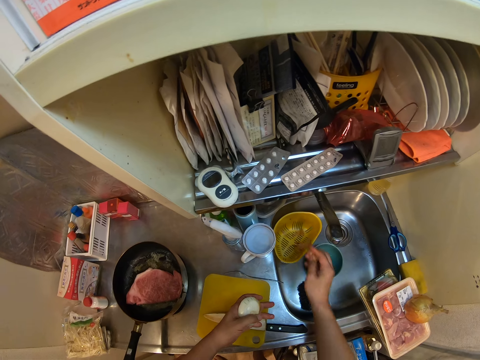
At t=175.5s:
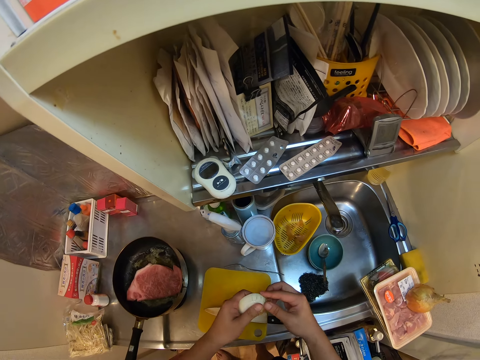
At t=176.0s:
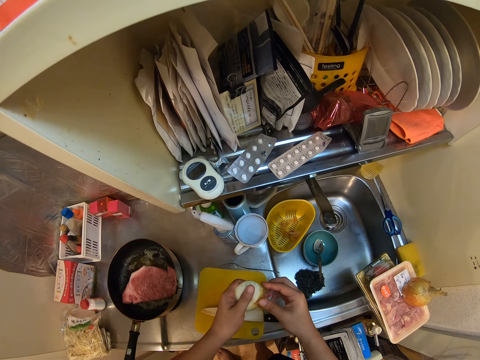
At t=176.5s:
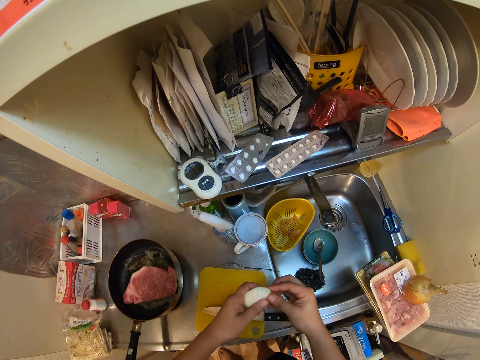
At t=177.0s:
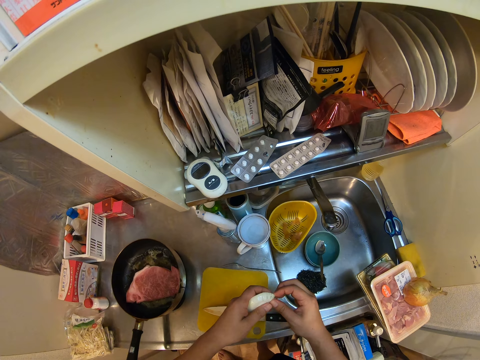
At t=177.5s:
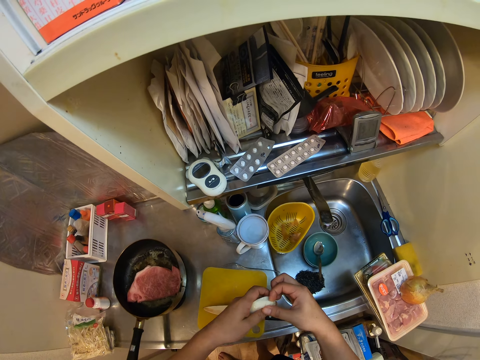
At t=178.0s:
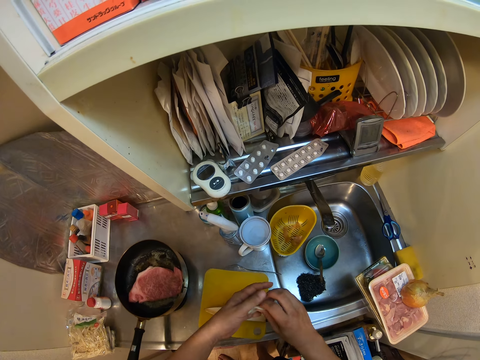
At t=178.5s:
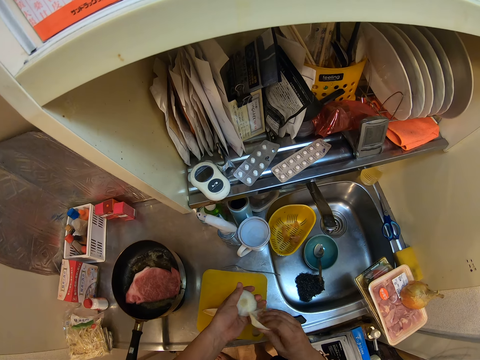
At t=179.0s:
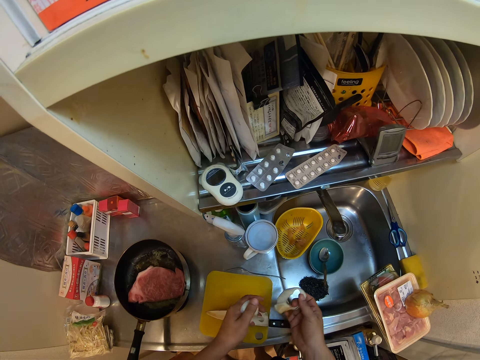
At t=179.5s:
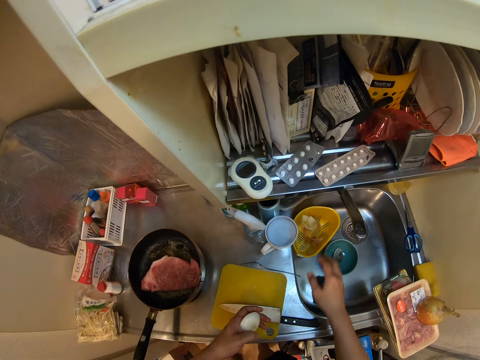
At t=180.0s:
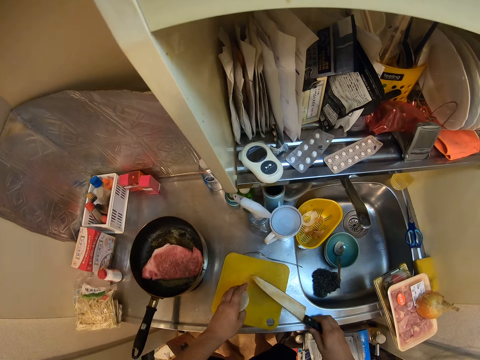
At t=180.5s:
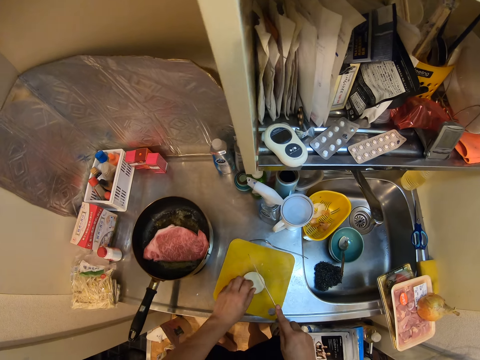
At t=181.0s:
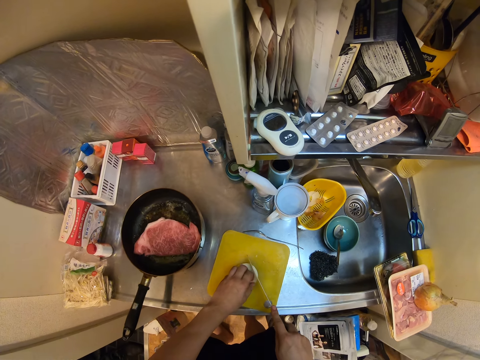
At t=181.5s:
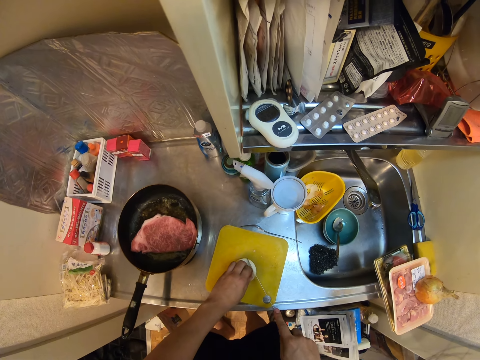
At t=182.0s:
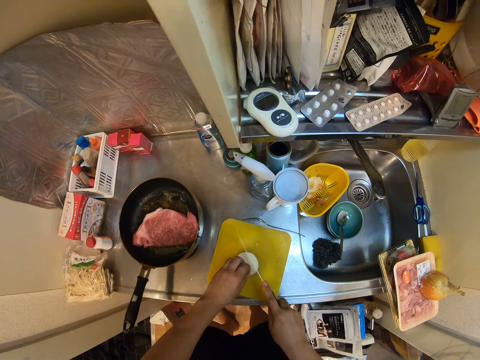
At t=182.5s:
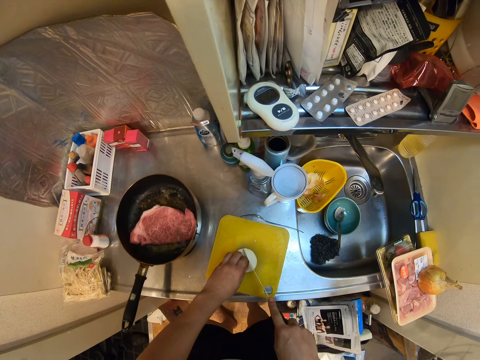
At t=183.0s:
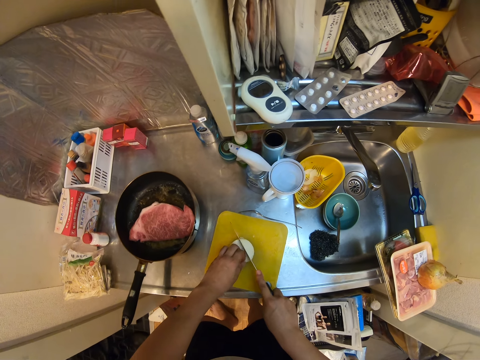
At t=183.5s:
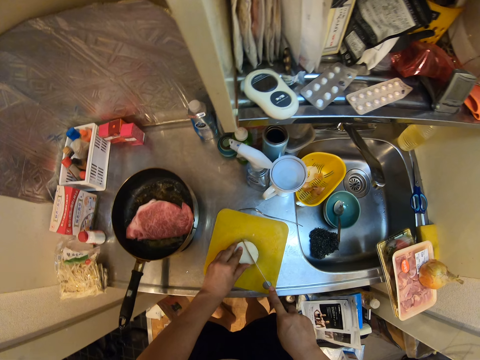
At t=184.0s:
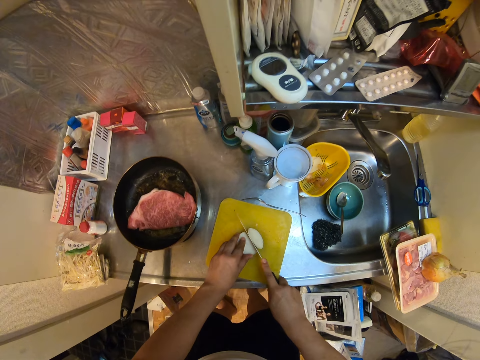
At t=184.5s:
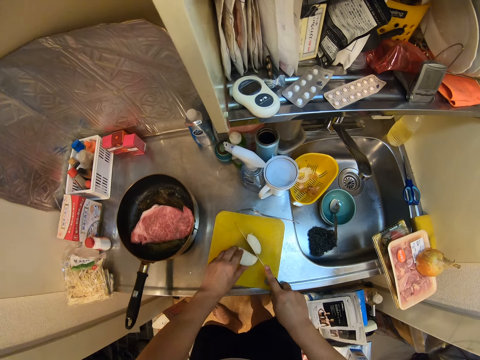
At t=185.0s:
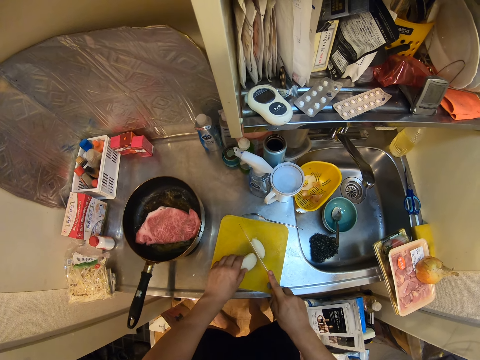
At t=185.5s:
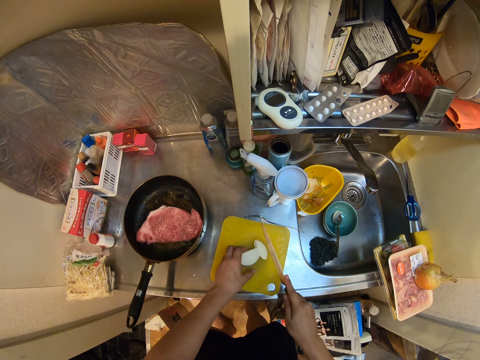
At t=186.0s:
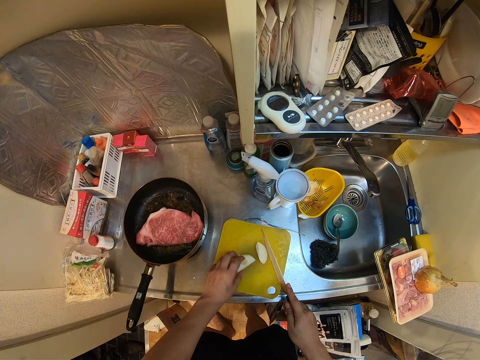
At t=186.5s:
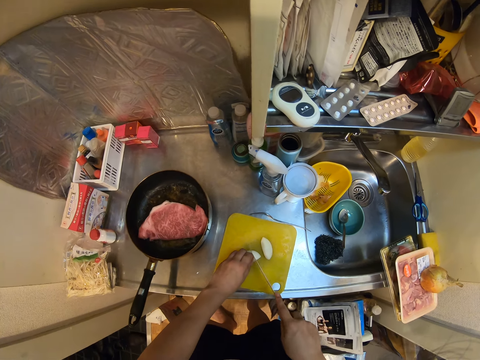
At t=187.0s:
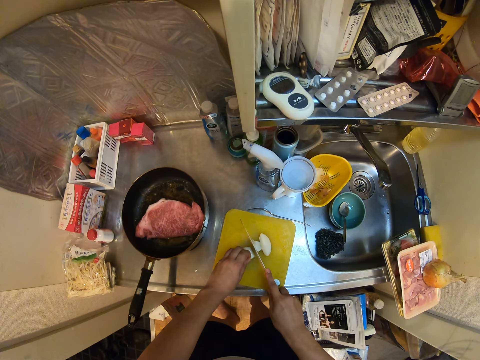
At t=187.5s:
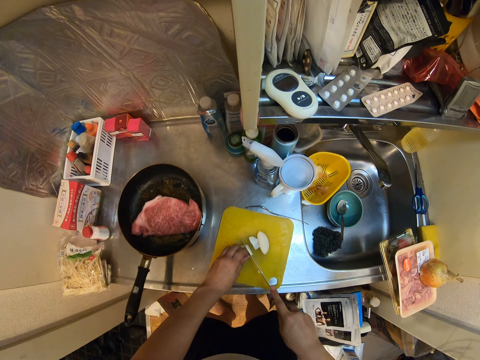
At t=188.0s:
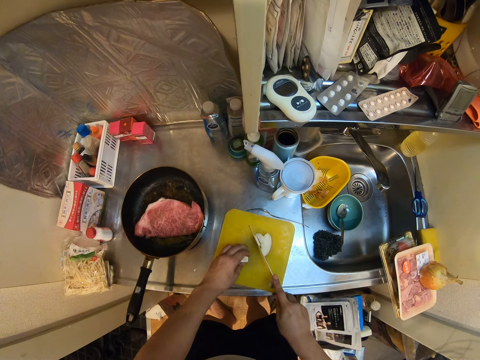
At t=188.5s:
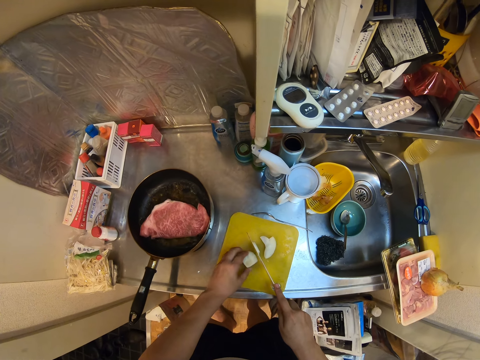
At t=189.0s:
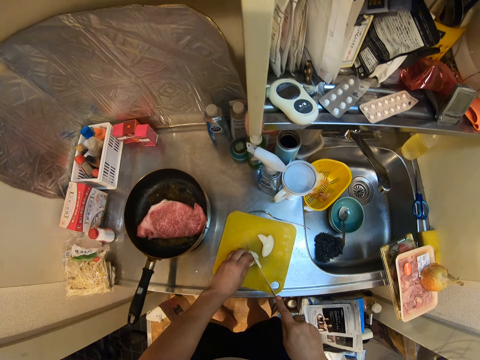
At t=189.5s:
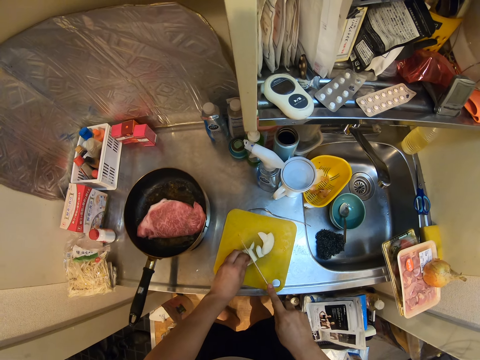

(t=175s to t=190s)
The camera wearer throws the onion skin in the basket. They remove a layer of the onion and throw the layer in the basket in the sink. They pick the knife from the cutting board, put the onion on the cutting board, and cut the onion in two. They cut the onion into pieces.

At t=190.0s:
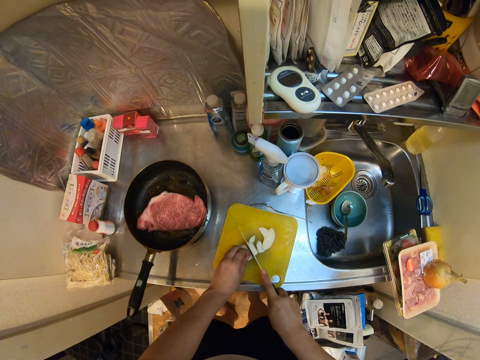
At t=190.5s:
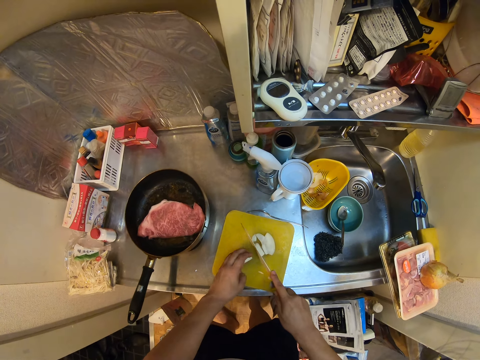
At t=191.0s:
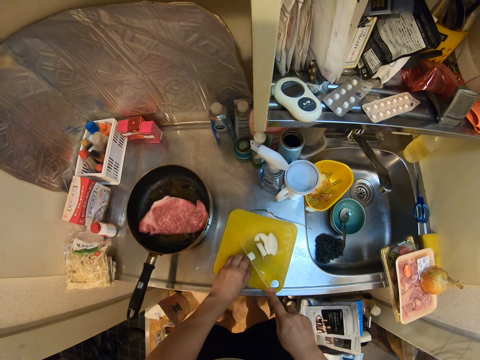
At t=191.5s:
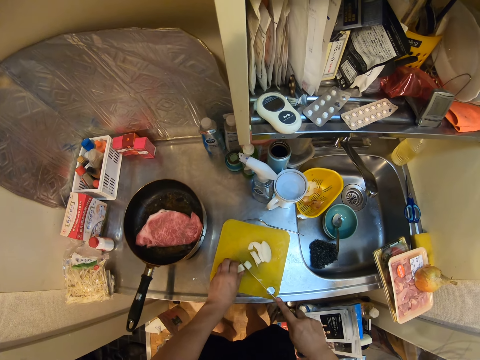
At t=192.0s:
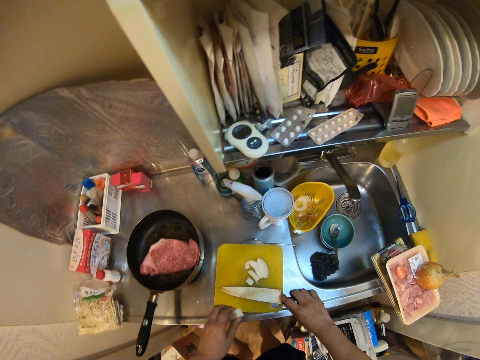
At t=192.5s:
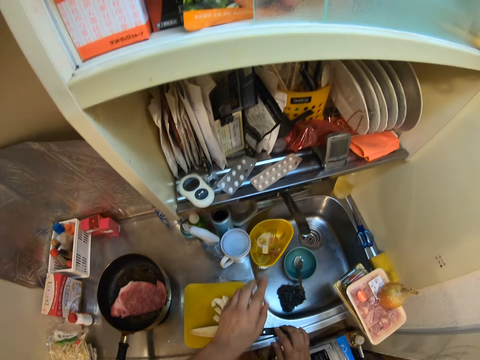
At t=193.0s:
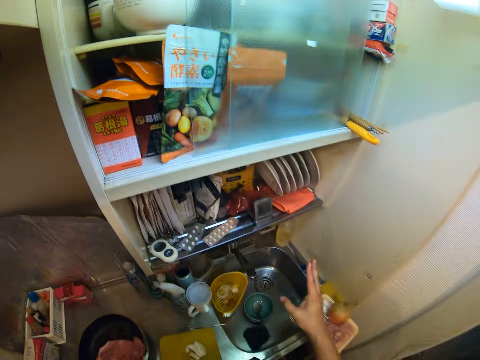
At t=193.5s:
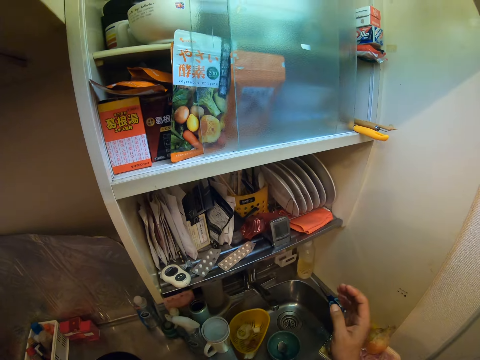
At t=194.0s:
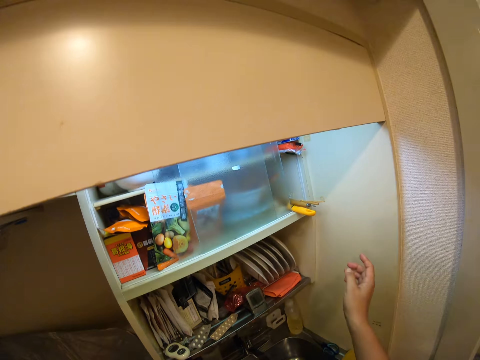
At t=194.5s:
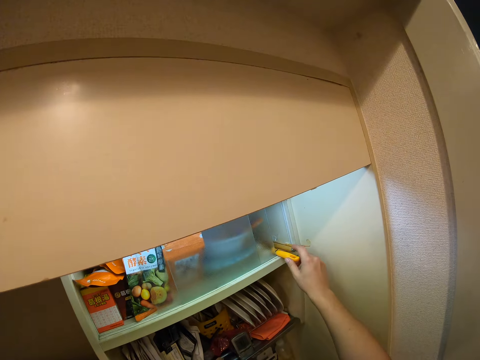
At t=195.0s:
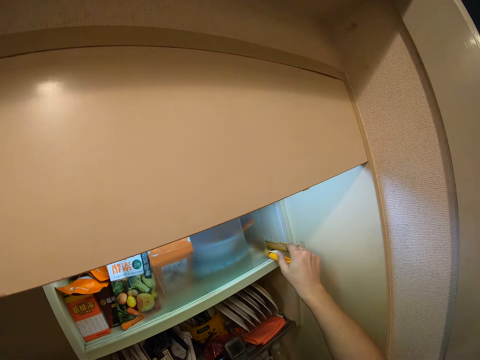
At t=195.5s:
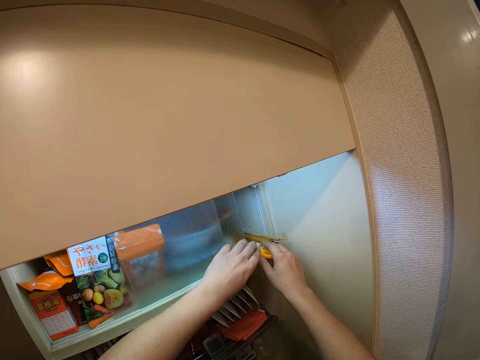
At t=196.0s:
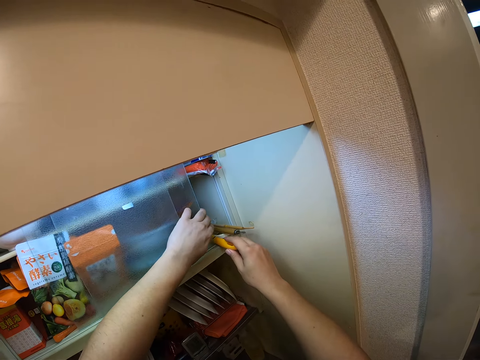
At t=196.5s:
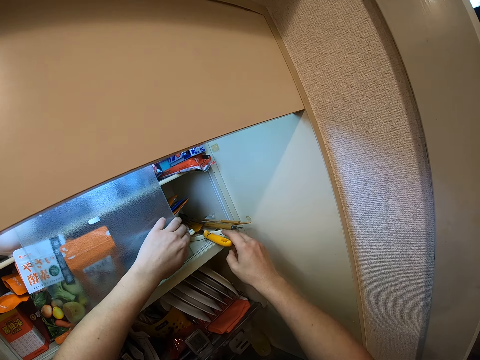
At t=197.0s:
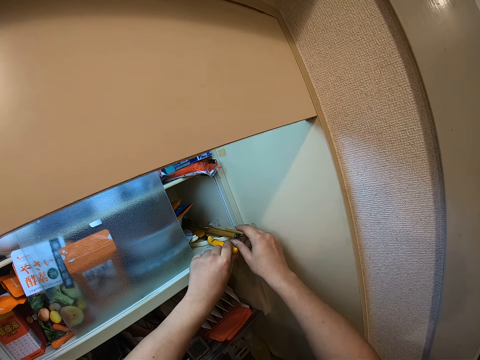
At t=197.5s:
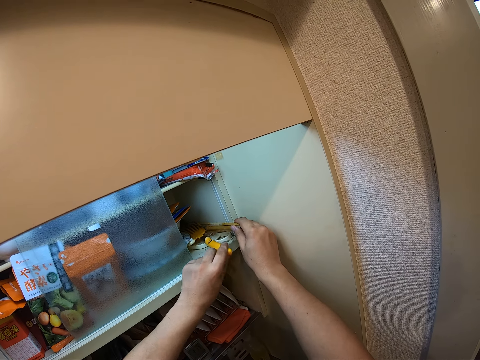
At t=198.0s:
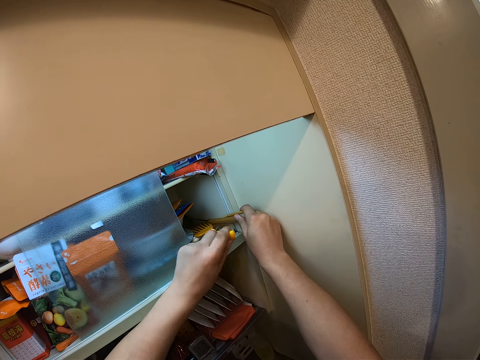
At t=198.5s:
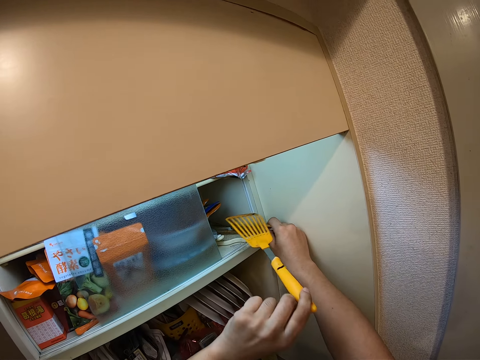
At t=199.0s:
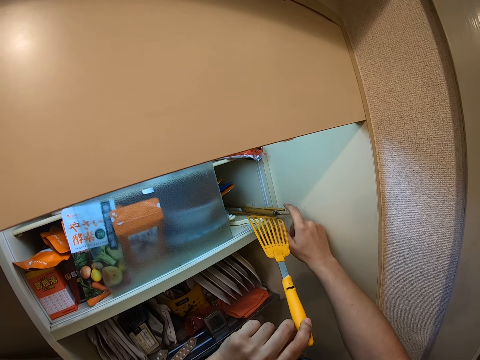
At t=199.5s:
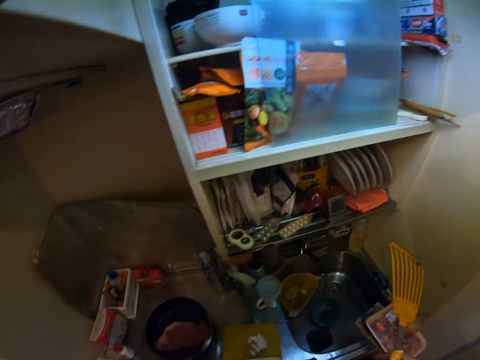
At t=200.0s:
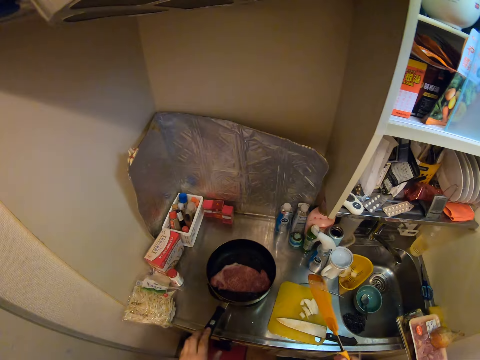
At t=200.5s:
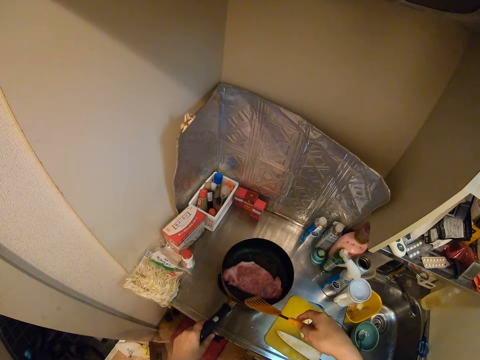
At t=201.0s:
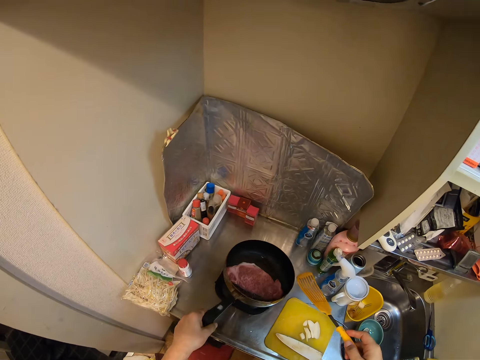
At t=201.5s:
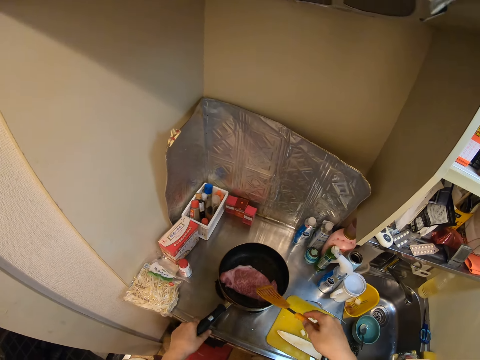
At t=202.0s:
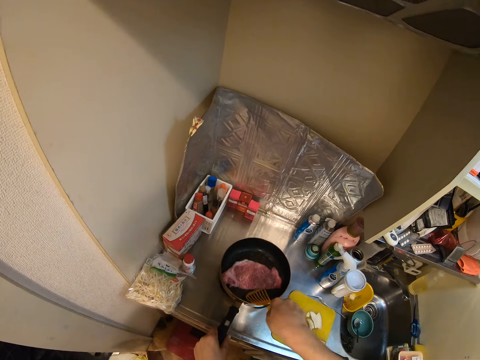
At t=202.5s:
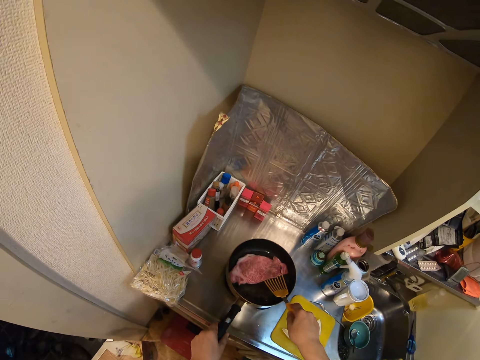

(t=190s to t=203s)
The camera wearer throws part of the onion in the basket. They take a spatula from the cabinet and slide the cabinet door. They remove the spatula. They hold the pan on the cooker and stir the meat inside the pan with the spatula.
